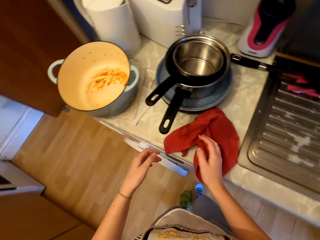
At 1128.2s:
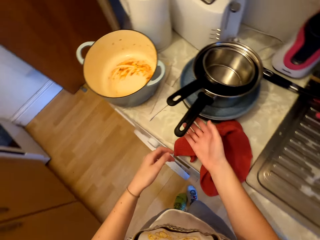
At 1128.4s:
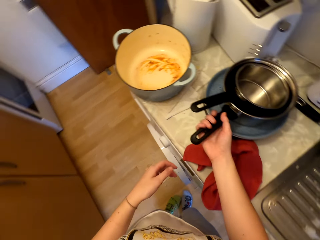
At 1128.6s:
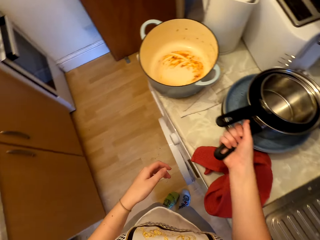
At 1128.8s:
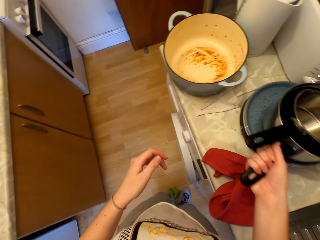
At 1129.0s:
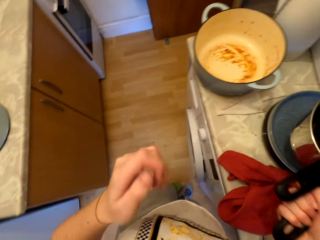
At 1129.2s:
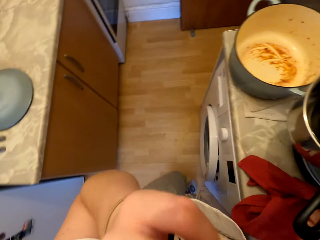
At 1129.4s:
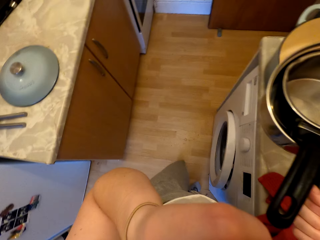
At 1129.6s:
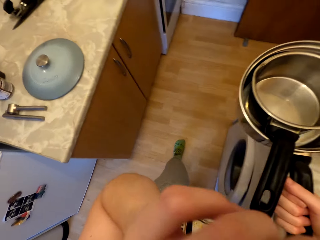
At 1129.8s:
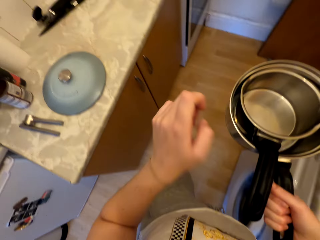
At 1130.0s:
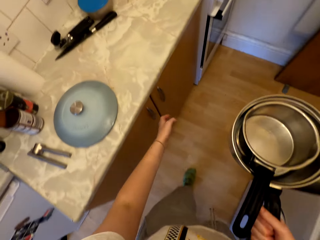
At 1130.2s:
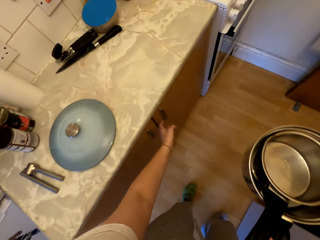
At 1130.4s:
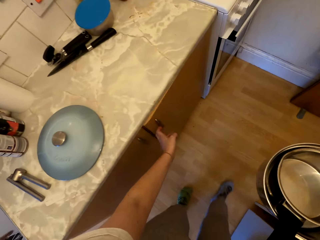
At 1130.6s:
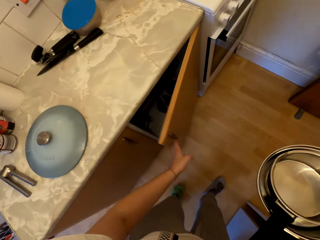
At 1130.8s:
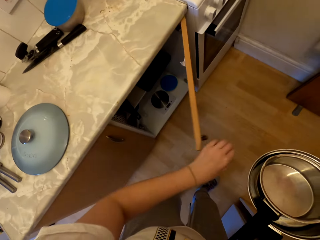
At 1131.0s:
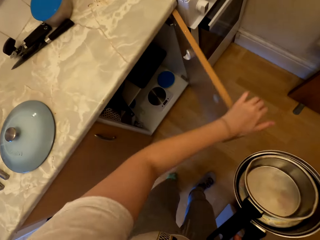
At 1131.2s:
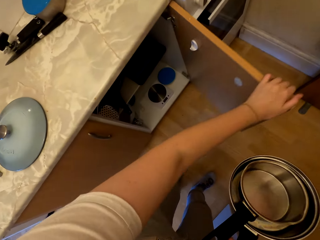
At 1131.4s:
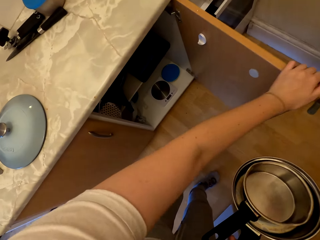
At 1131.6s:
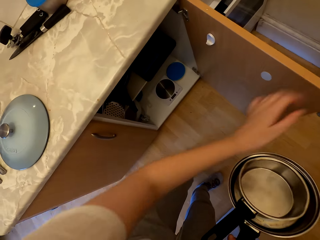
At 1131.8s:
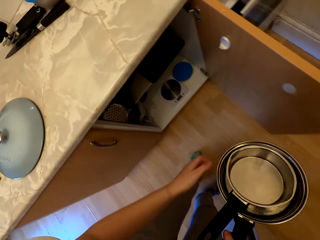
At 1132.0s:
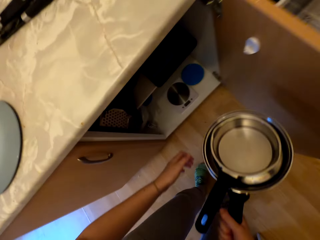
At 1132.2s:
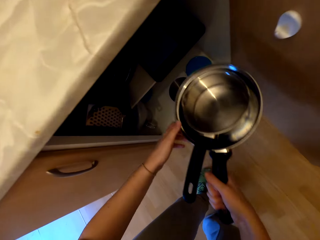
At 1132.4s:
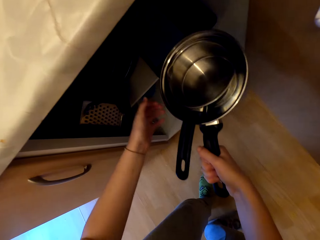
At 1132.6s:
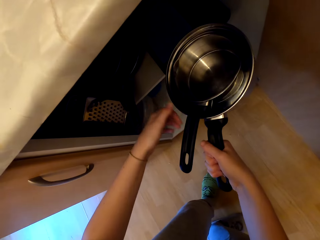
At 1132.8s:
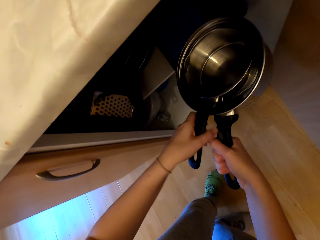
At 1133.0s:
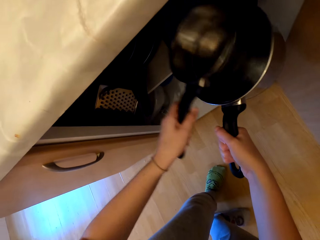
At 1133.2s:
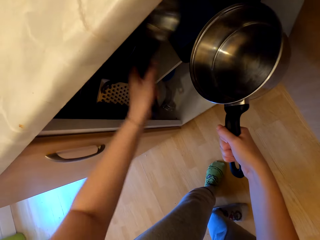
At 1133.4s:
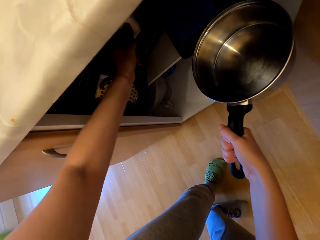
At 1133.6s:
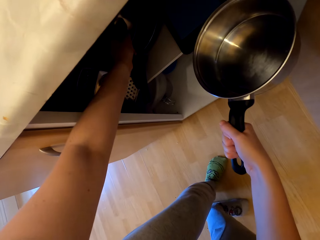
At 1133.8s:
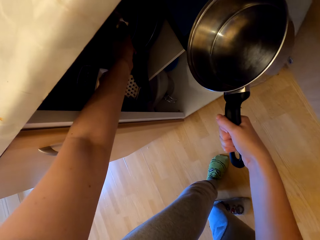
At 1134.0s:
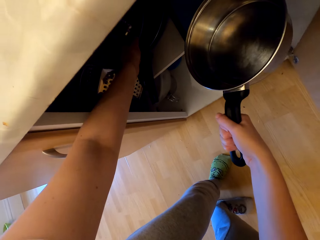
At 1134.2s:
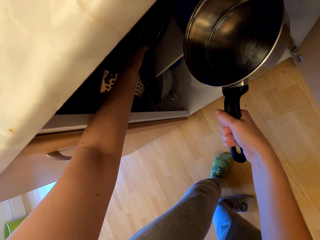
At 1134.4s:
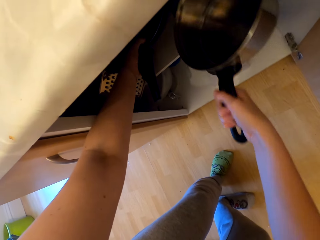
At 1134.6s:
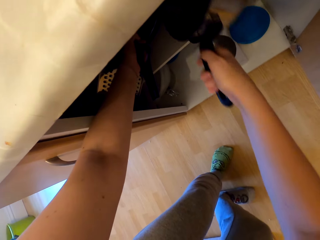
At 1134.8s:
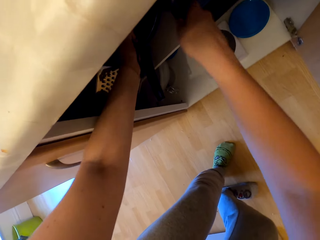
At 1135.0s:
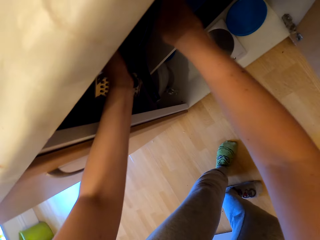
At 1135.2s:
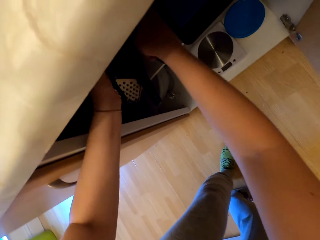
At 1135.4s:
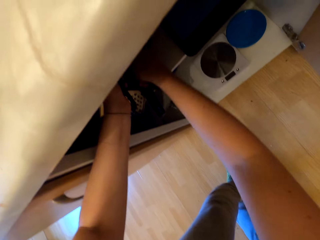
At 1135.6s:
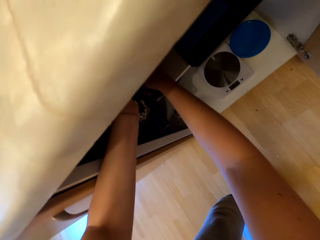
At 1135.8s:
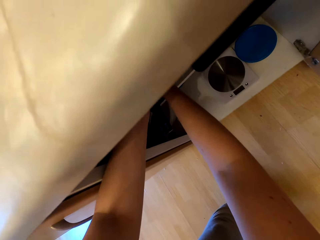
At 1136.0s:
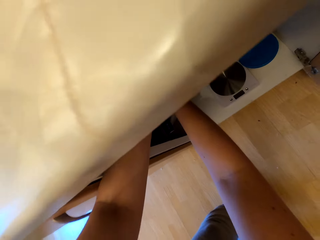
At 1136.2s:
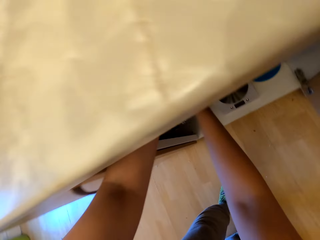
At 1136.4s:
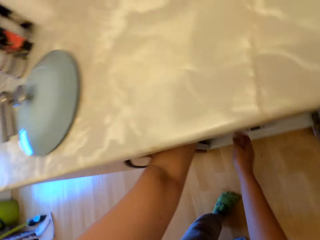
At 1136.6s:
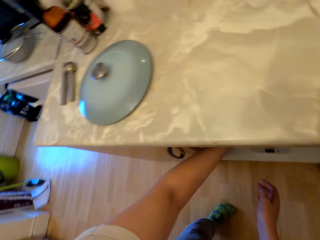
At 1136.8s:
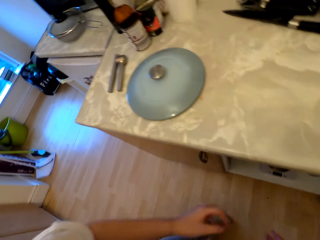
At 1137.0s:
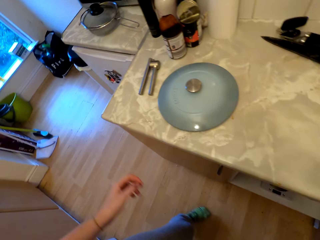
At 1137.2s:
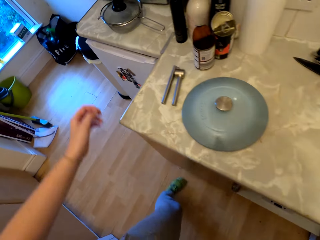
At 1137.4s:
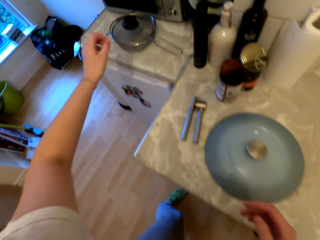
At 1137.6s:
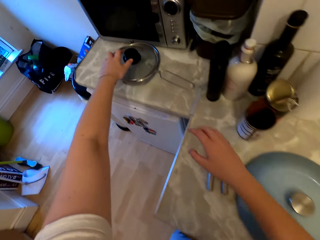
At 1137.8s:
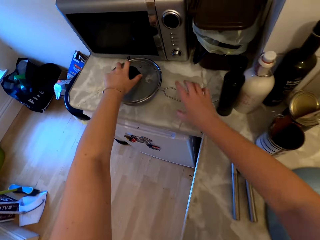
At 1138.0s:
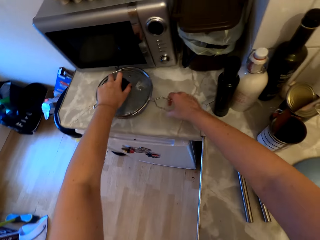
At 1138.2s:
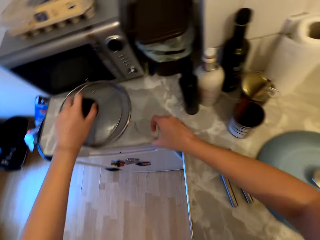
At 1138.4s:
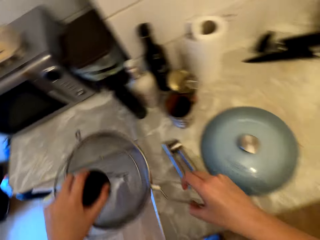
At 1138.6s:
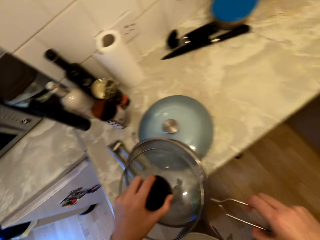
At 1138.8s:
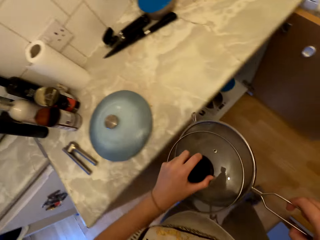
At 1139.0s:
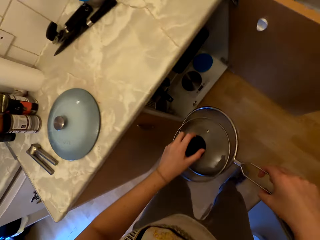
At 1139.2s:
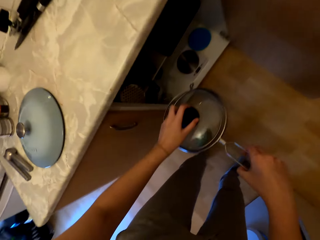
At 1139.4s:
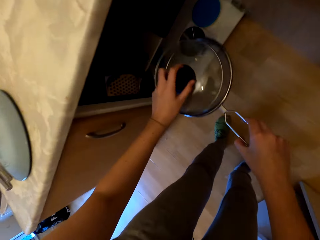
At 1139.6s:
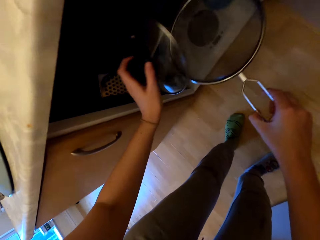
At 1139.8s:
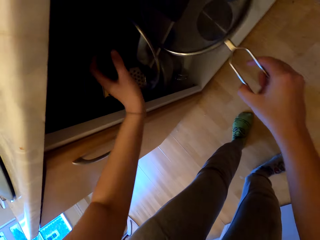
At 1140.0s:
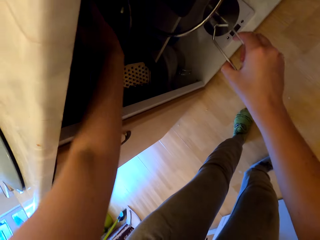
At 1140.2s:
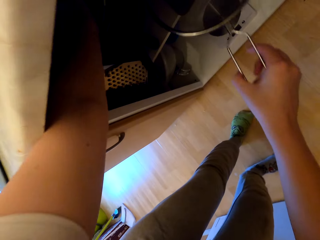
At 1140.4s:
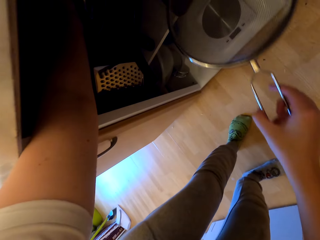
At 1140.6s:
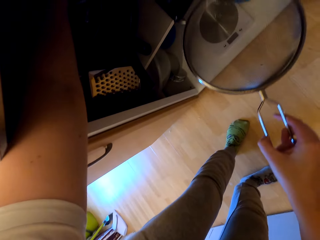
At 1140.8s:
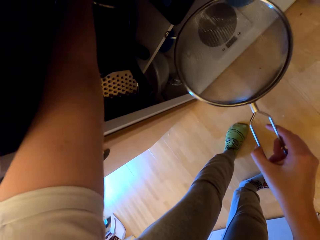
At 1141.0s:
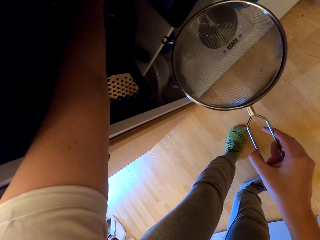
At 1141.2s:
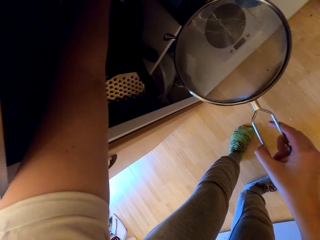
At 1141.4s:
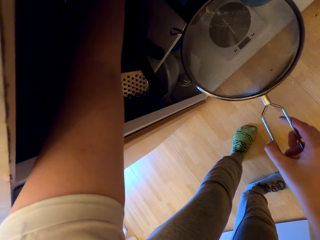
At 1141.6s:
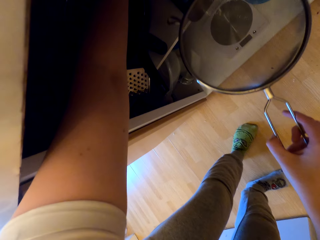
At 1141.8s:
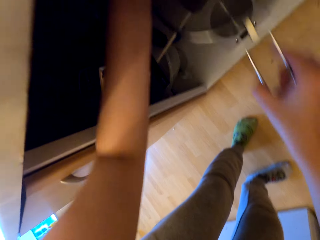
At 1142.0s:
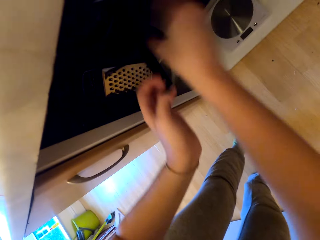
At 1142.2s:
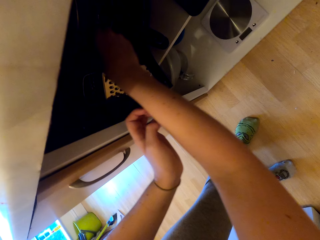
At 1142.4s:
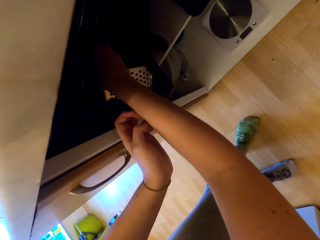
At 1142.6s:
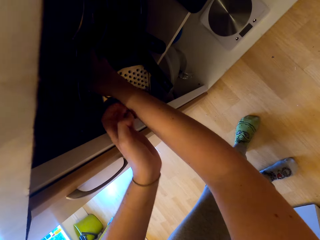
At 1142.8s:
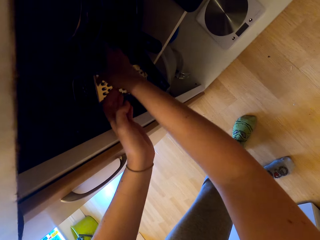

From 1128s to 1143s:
The camera wearer picks the sauce pans or cooking pots from the counter. They do something. They move around. They open the kitchen cabinet. They put the cooking pot in the kitchen cabinet. They arrange the sauce pans in the kitchen cabinet. They move around. They pick the sauce pan lids and a sieve from the counter. They put the lid and the sieve in the kitchen cabinet. They arrange the sauce pan lids in the kitchen cabinet.

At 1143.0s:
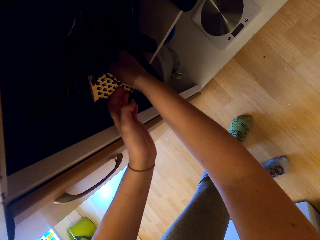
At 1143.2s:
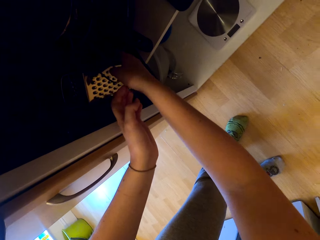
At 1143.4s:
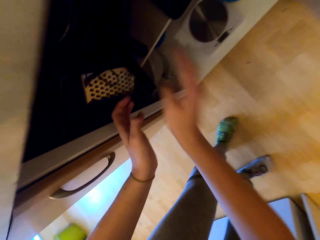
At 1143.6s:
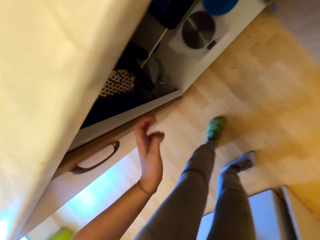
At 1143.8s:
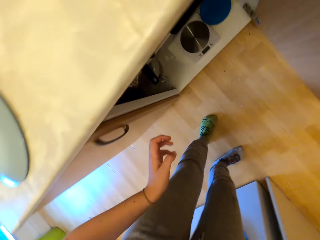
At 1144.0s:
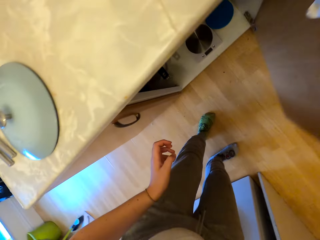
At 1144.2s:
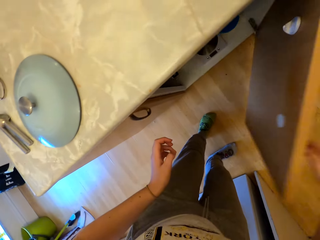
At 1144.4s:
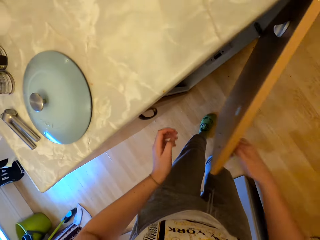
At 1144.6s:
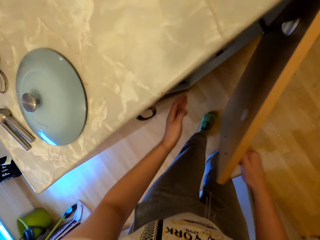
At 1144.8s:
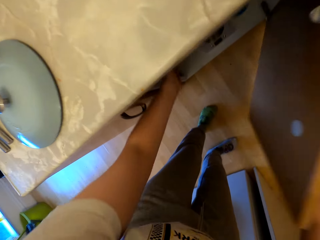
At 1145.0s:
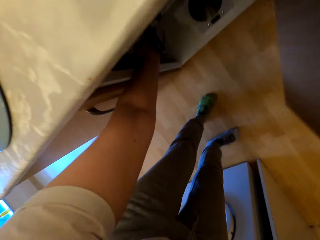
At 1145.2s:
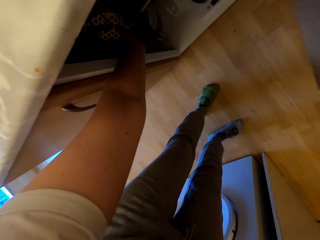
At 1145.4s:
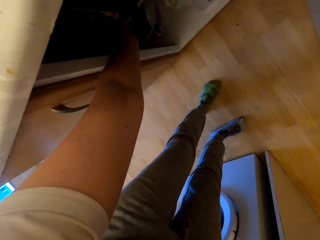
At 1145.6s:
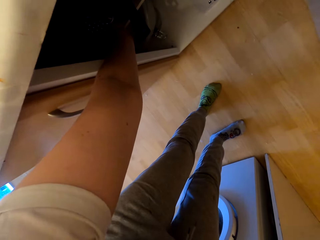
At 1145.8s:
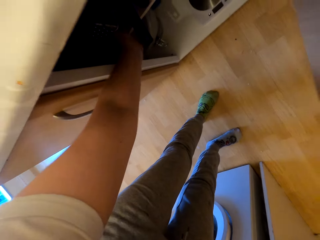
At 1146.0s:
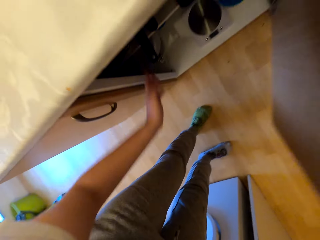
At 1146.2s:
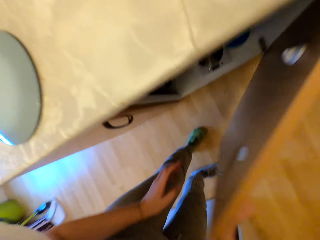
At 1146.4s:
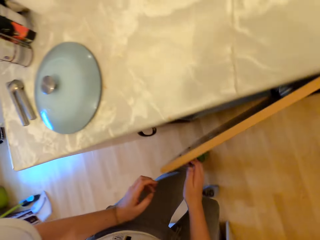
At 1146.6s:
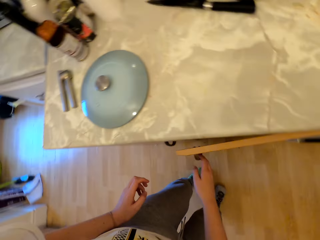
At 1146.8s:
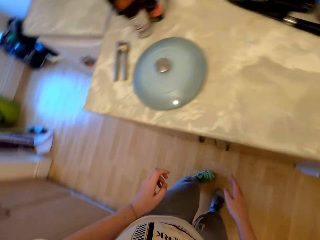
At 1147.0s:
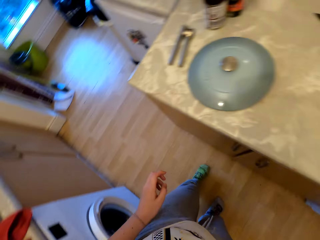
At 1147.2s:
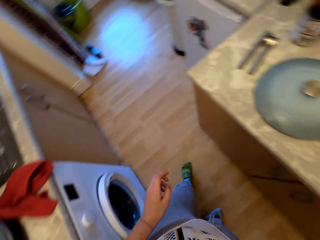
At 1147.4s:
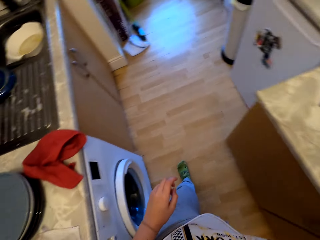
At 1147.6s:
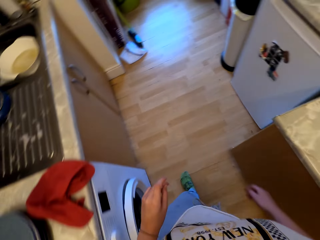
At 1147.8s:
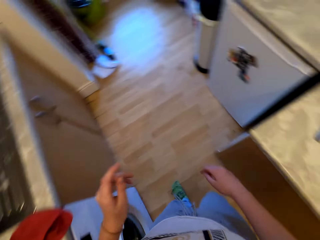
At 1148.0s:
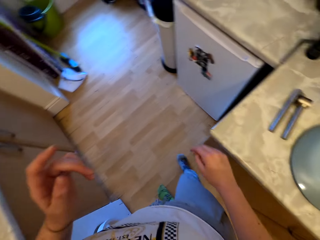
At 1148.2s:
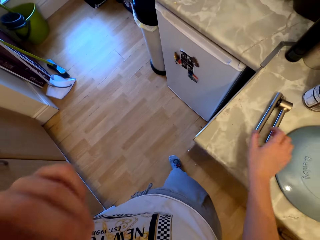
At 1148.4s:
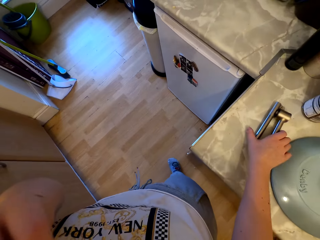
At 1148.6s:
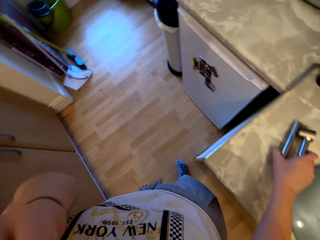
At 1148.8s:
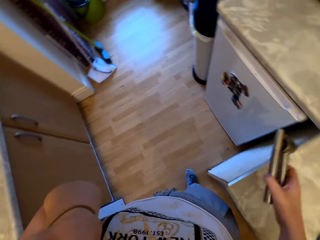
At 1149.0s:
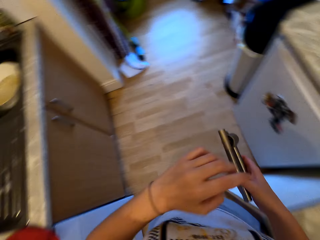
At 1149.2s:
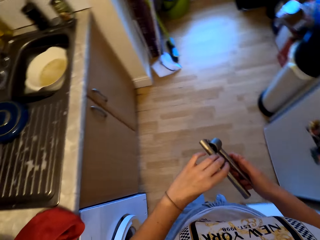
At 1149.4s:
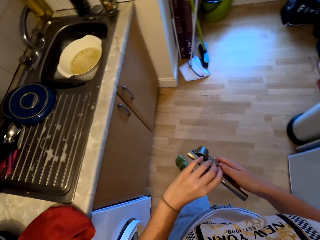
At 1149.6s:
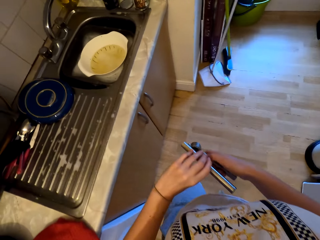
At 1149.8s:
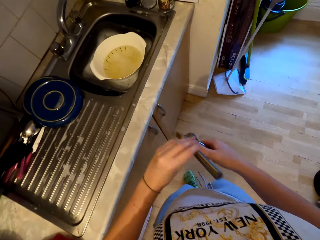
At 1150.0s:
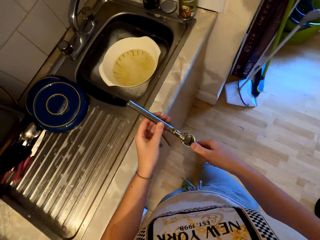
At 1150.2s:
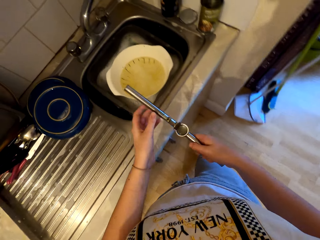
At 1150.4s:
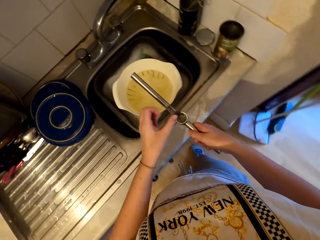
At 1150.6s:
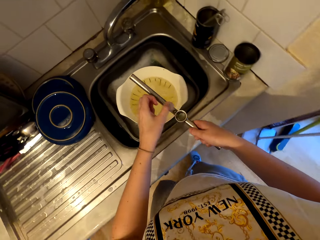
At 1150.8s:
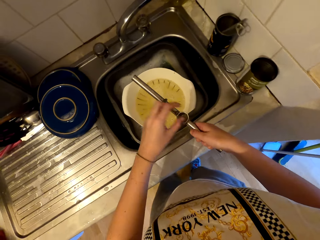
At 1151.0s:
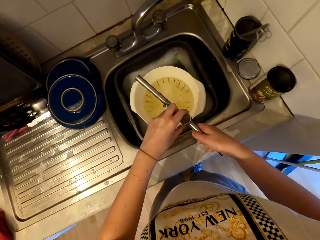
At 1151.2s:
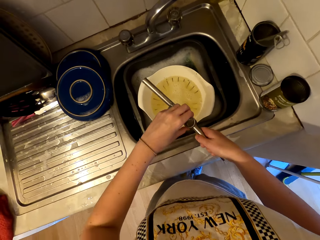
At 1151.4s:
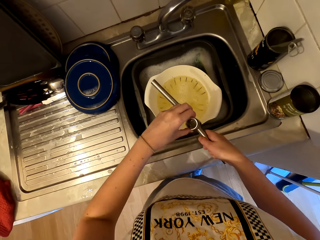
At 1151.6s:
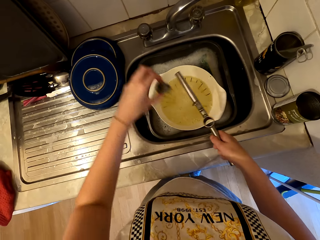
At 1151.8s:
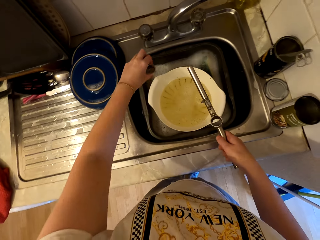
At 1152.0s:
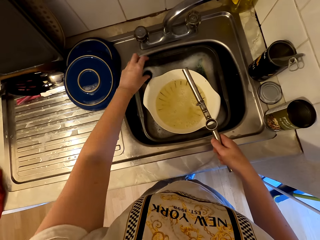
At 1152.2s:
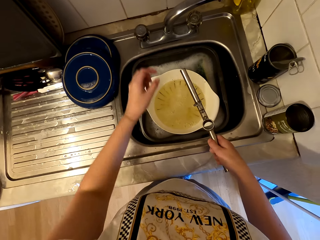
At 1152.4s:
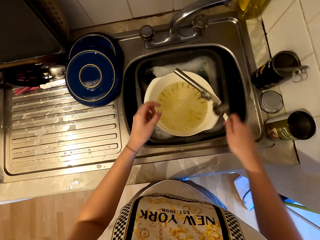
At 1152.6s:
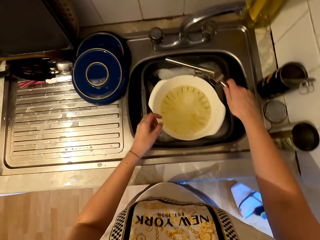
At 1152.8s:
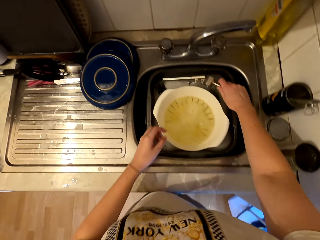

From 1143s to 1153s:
The camera wearer closes the kitchen cabinet door. They move around. They pick a garlic crusher or garlic grinder from the counter. They move around. They open the garlic crusher. They separate the garlic crusher. They remove something from the garlic grinder. They throw something in the water basin.
